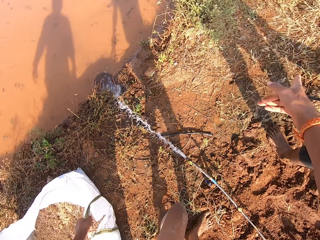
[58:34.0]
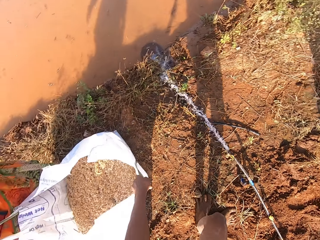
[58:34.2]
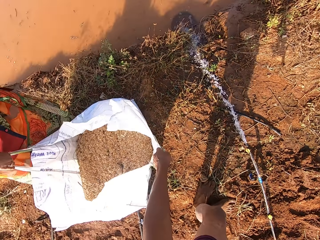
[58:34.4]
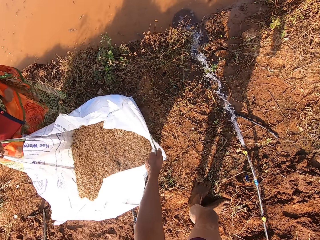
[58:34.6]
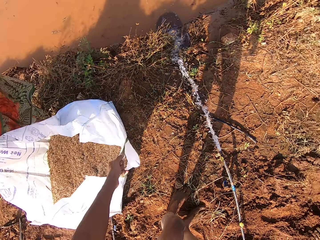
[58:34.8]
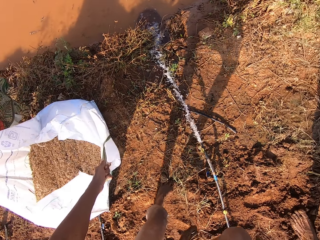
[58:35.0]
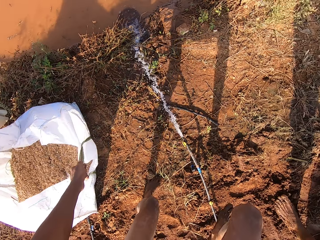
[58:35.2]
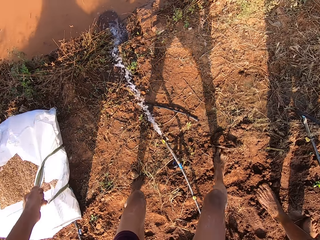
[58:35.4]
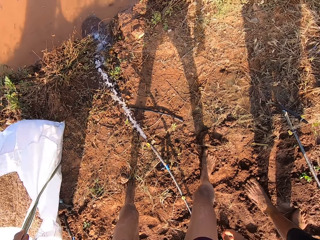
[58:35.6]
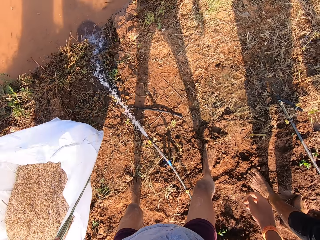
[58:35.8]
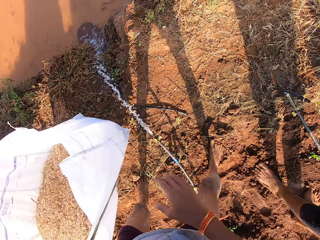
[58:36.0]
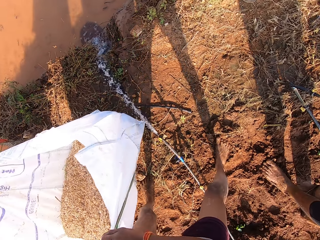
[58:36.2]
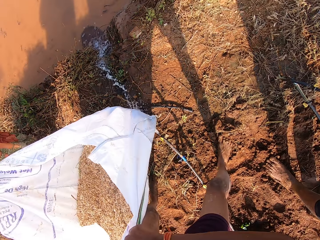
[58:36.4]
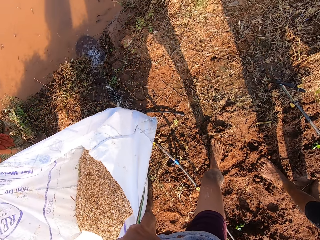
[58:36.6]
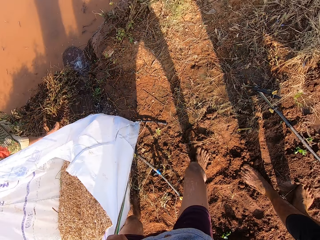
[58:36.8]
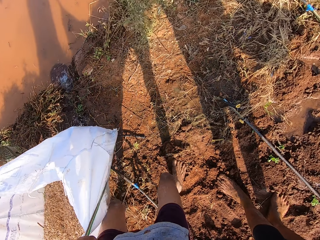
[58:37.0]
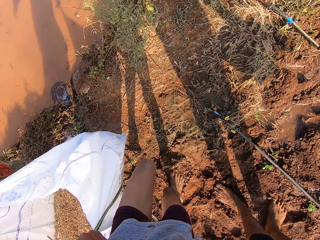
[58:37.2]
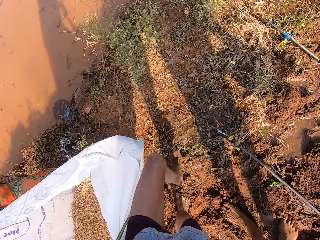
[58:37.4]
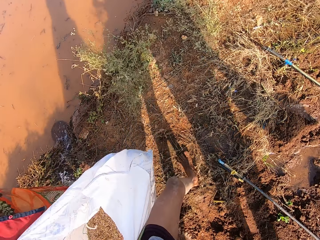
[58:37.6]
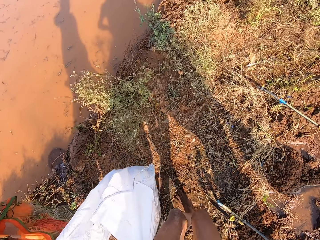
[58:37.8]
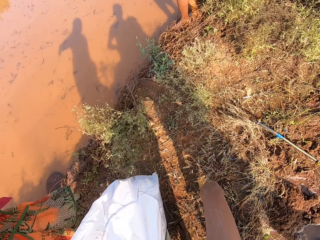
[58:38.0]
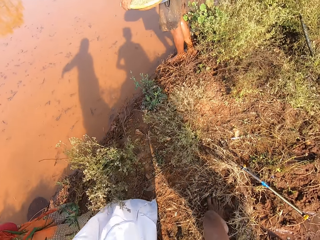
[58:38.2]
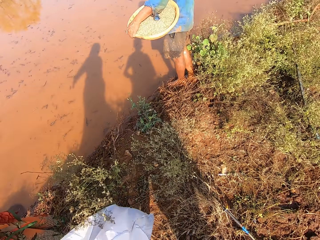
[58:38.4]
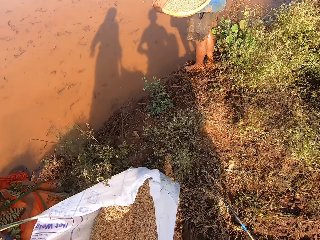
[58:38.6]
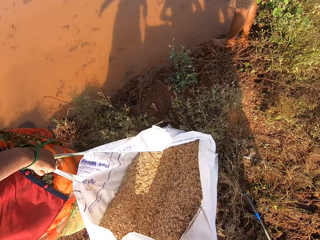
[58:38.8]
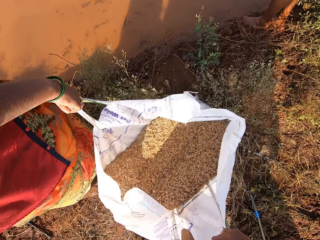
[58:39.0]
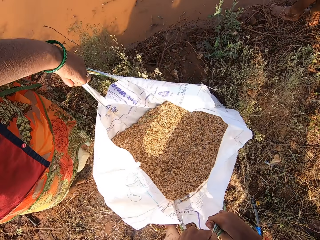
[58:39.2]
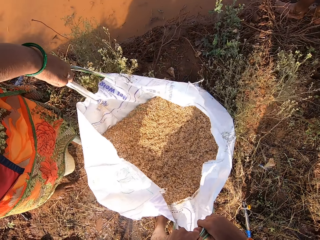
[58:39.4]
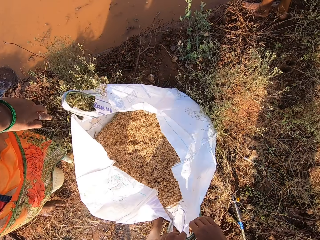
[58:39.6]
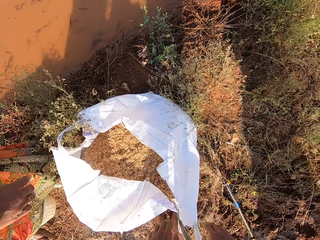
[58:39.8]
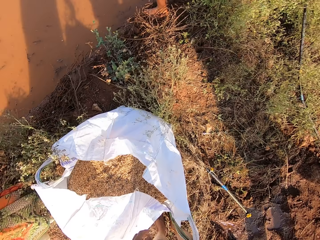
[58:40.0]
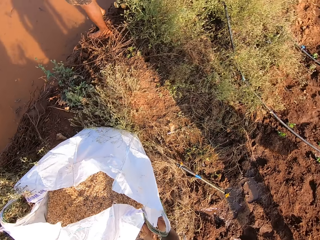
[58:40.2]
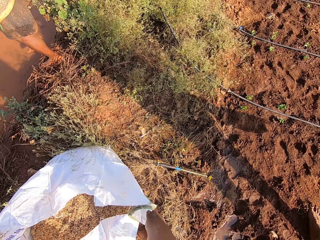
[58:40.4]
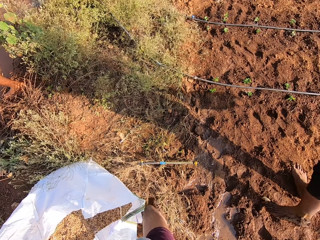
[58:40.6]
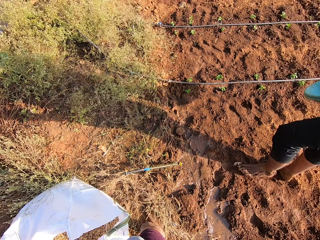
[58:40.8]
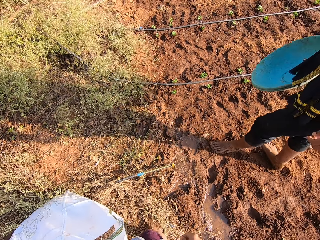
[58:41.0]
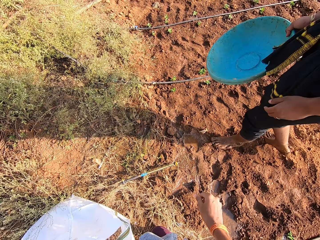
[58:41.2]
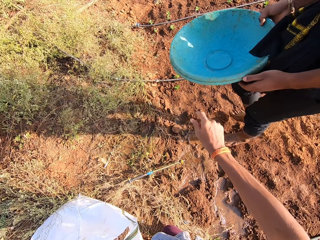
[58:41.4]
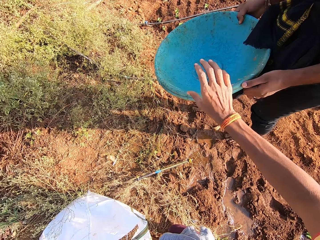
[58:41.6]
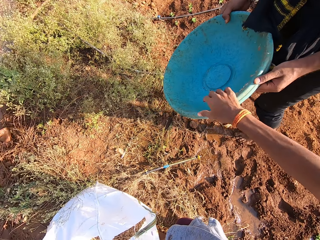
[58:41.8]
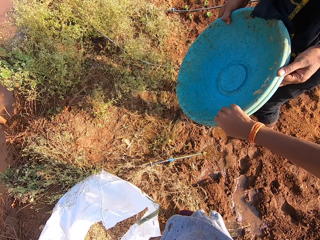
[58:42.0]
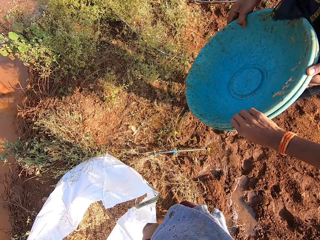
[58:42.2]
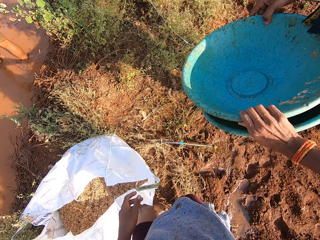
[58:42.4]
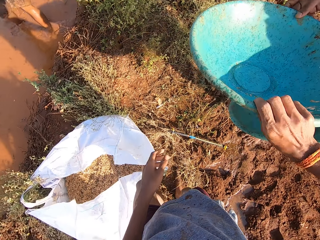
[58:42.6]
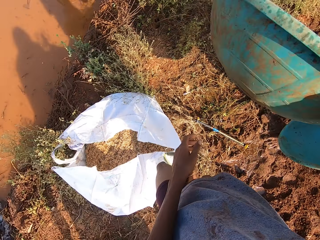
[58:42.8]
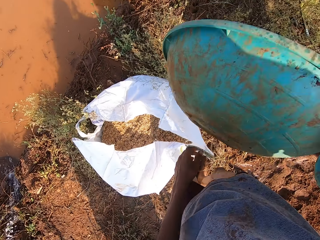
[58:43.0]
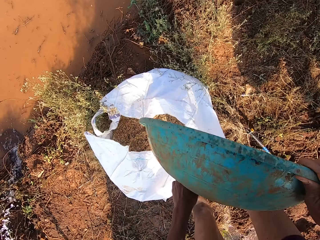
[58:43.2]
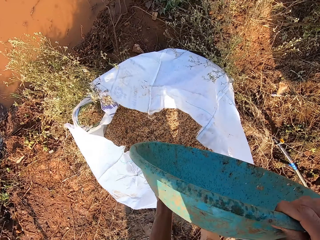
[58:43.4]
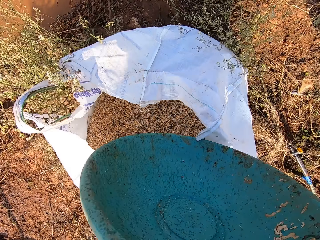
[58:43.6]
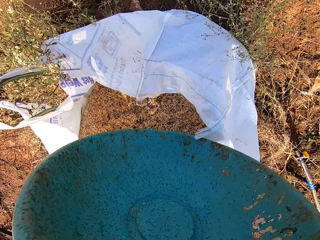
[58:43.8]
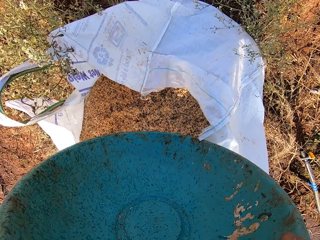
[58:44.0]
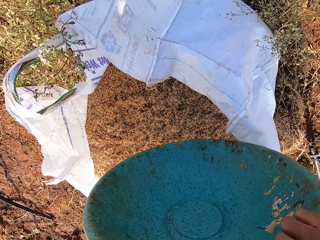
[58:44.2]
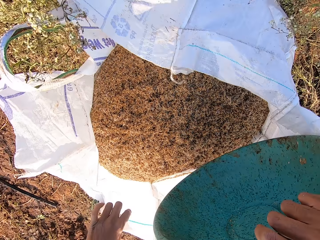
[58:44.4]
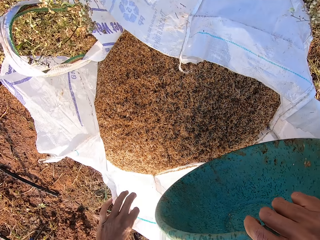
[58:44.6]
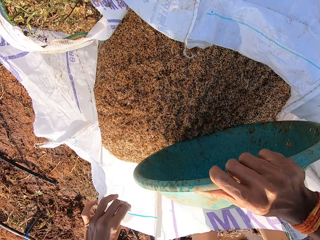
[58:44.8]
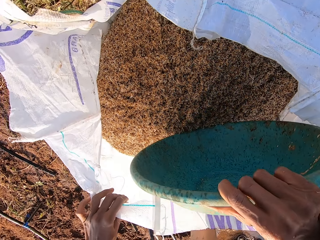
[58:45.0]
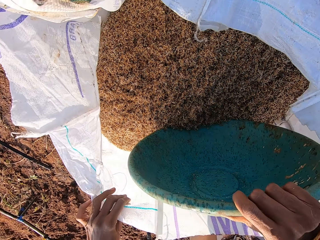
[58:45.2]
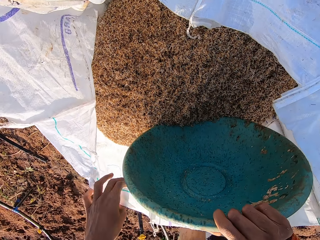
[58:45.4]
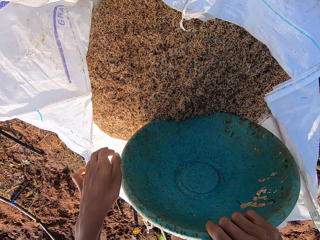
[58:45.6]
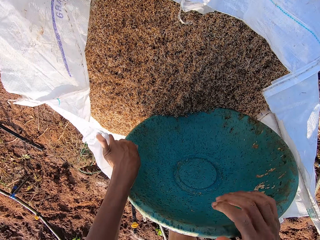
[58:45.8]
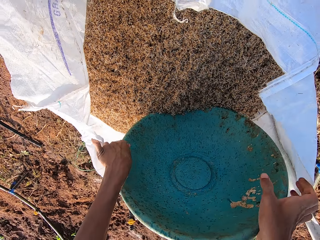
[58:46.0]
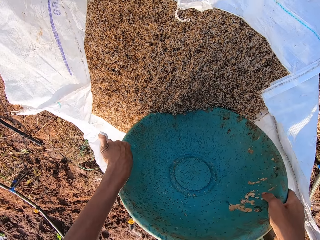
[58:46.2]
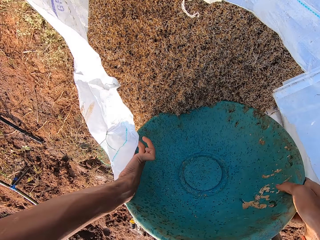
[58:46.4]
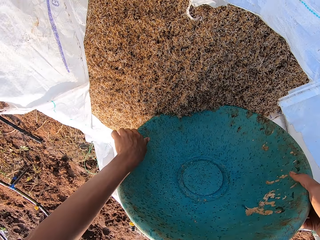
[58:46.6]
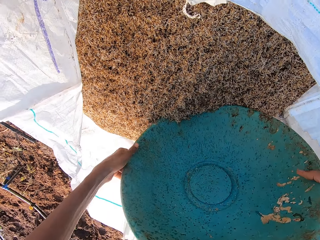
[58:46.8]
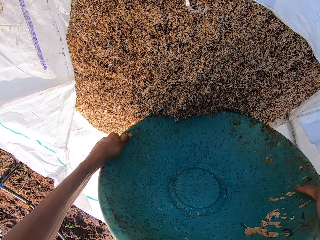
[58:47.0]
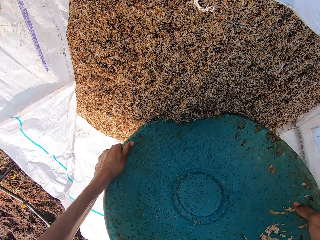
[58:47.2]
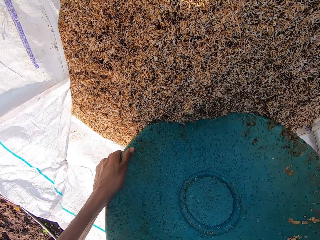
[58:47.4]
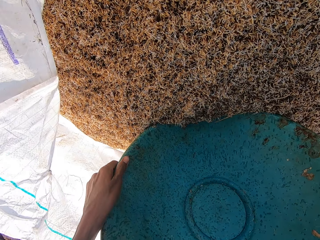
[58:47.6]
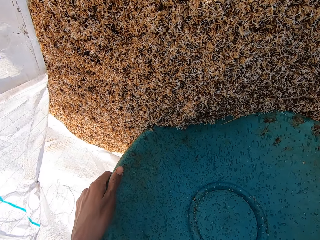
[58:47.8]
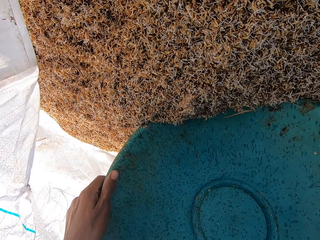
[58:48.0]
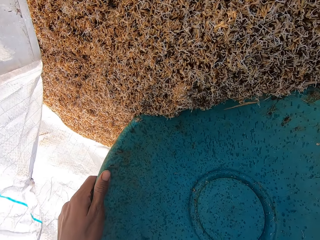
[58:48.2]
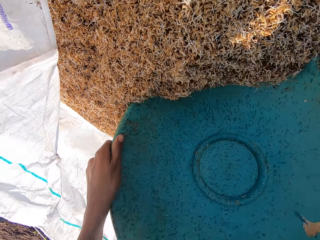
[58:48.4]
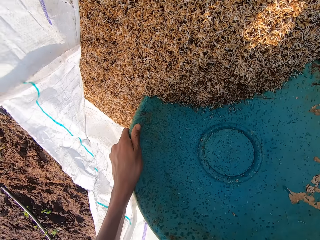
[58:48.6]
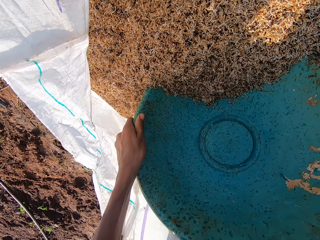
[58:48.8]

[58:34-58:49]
The camera wearer points a finger. He walks around the field. He and the woman carry the sack over a pipe hose with their hands. He talks to the woman and walks around the field. He and the woman drop the sack on the floor with their hands. Another man holds a bowl with his left hand. The camera wearer talks to the woman. He collects a bowl or basin from the first man with his right hand. He puts the bowl in the sack with both hands. He adjusts the sack with his left hand. He puts something in the basin. He dips the bowl into the grass seeds in the bag of grass seeds with his hands.

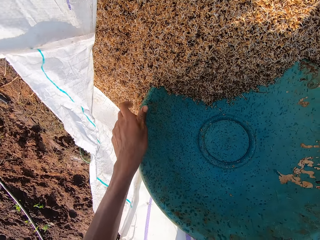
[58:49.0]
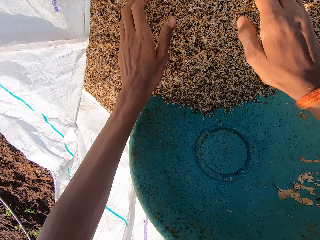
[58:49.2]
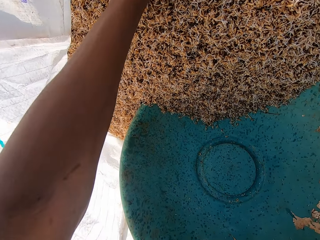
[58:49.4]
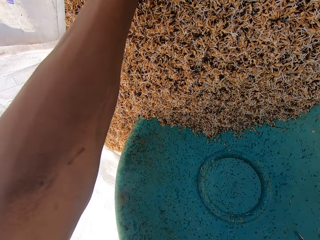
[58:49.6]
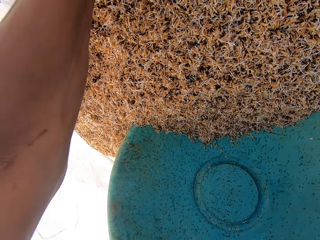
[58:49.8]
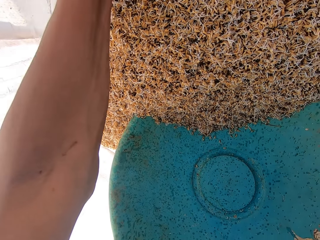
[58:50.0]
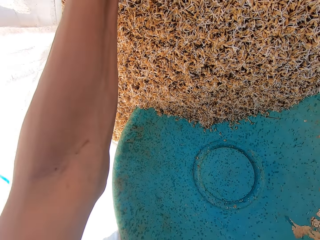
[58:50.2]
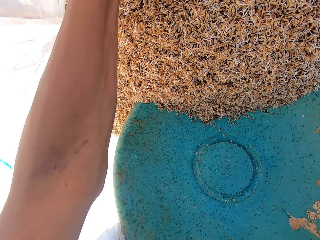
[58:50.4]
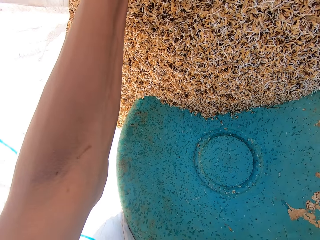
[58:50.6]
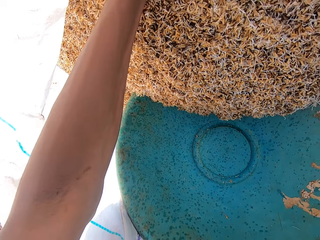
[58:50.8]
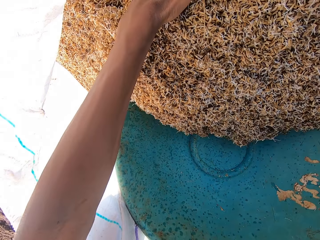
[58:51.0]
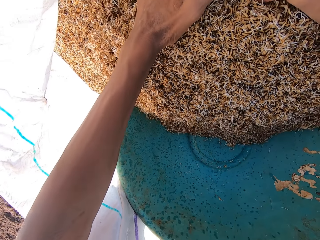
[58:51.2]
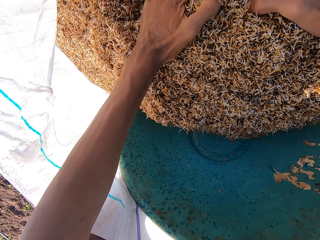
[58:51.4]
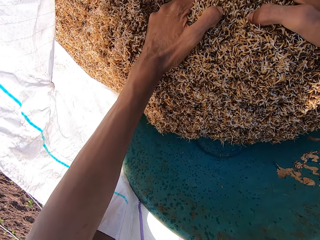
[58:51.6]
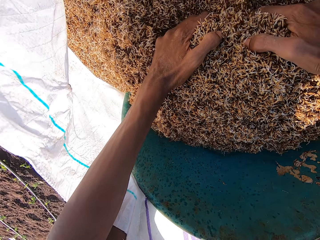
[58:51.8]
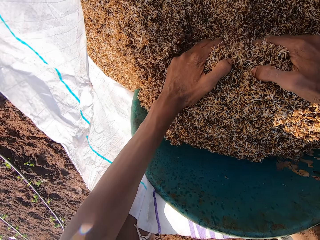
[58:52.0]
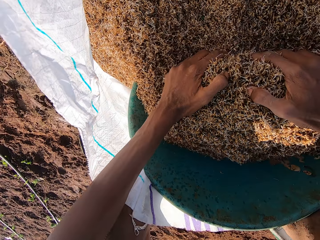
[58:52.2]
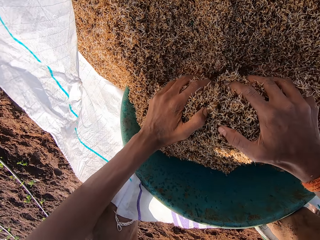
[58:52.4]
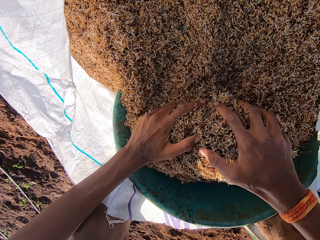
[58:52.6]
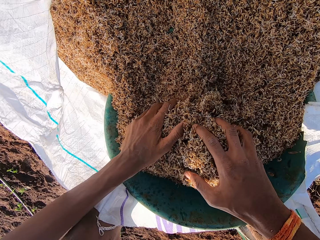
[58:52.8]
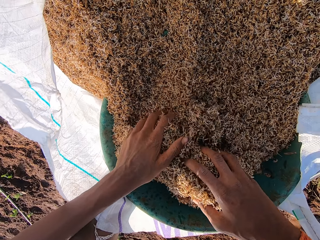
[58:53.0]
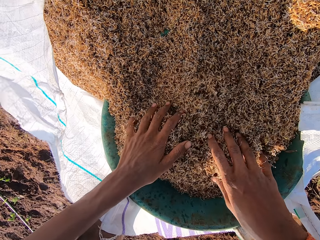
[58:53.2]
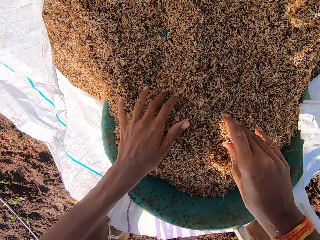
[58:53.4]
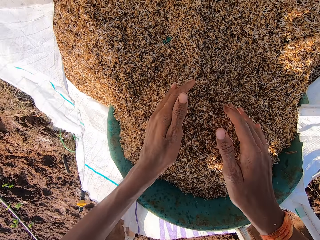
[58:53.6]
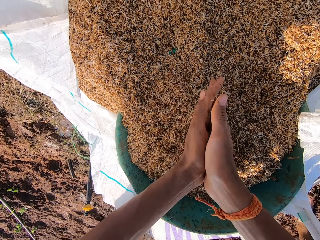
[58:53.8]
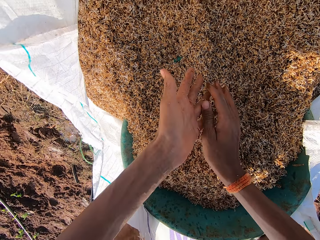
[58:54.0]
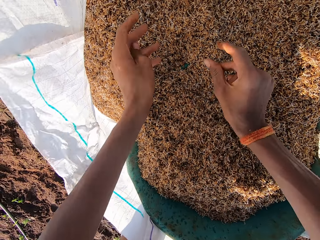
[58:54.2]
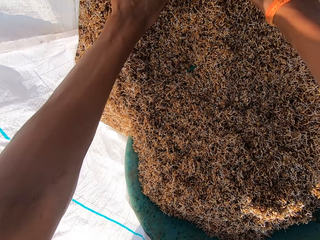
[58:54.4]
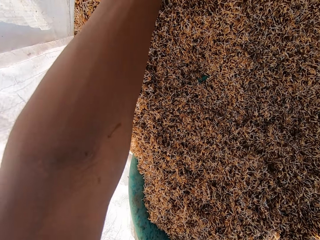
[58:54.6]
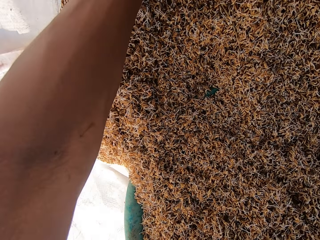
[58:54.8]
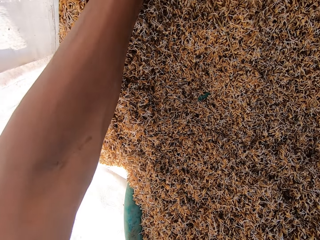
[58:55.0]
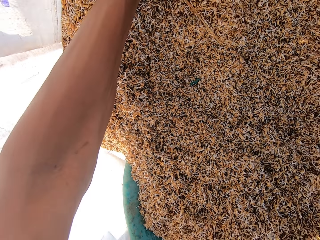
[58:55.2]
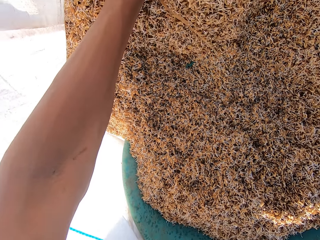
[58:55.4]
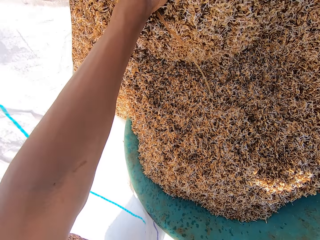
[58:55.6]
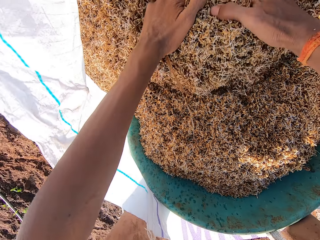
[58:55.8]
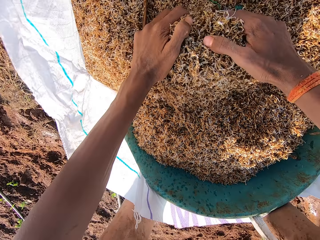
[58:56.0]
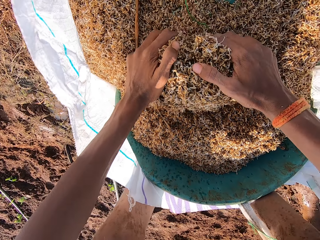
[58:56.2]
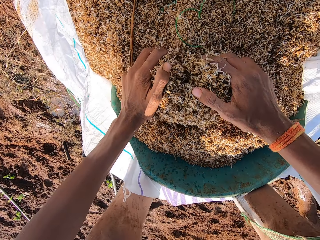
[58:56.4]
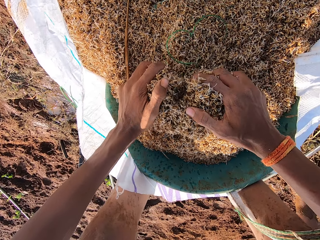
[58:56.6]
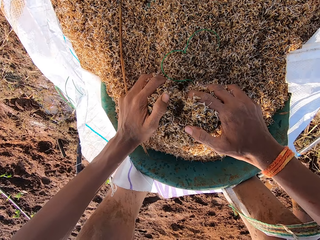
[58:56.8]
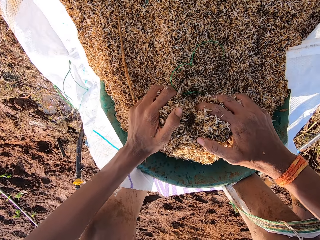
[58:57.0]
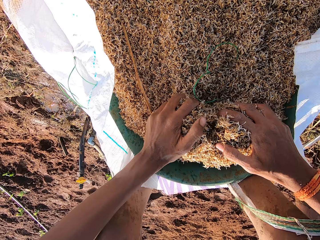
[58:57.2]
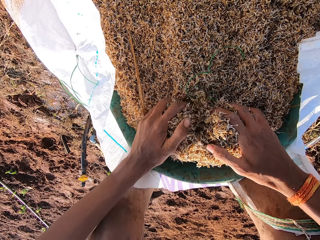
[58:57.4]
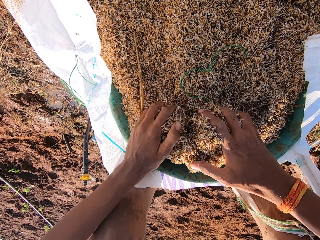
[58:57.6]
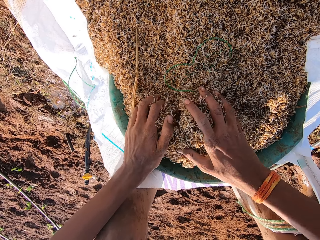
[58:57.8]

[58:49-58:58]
The camera wearer scoops grass seeds into the bowl with his hands. He rubs his hands together. He scoops grass seeds into the bowl with his hands.
